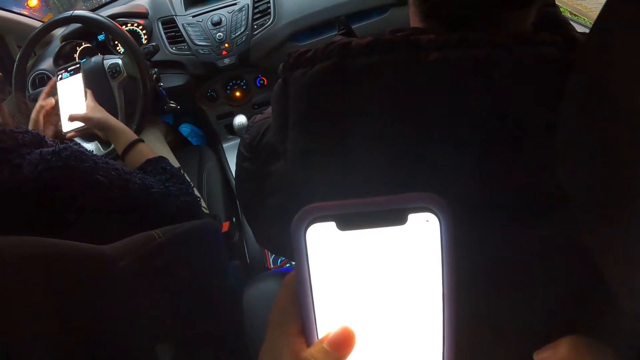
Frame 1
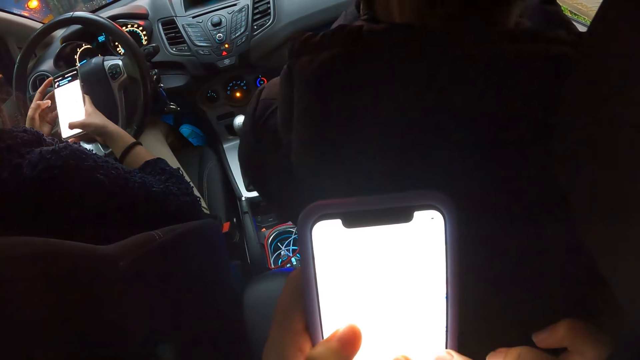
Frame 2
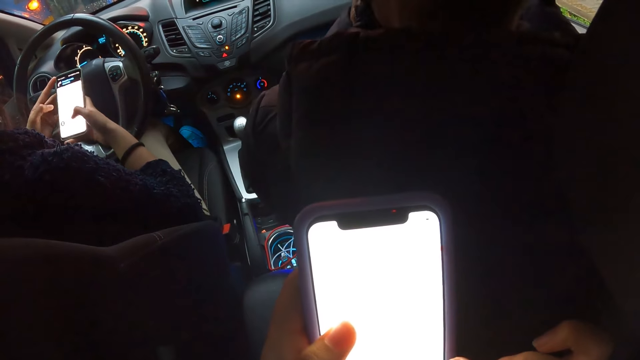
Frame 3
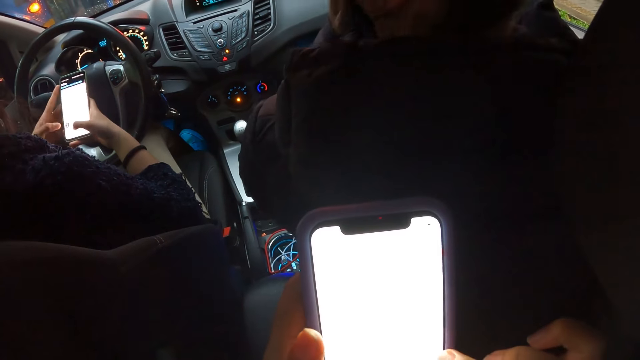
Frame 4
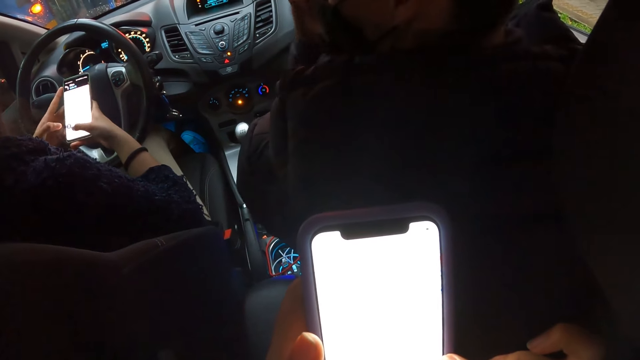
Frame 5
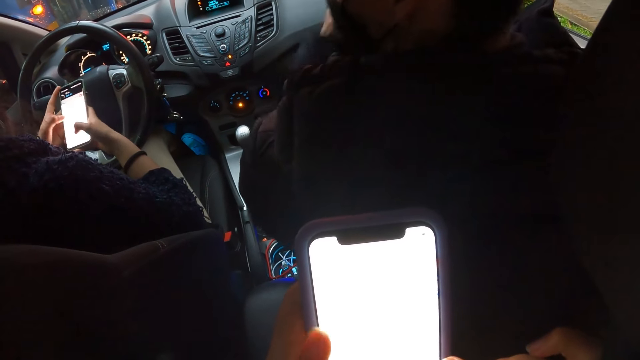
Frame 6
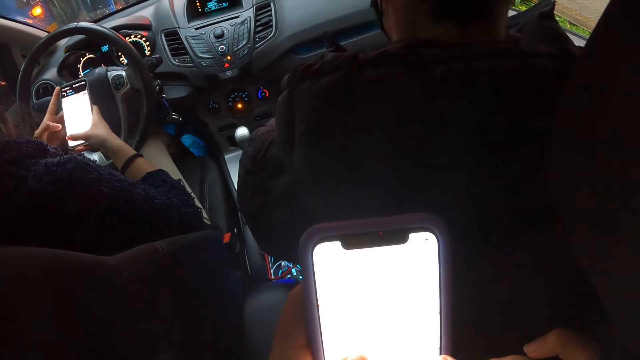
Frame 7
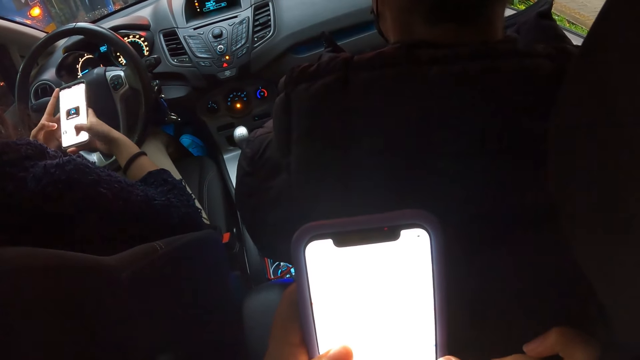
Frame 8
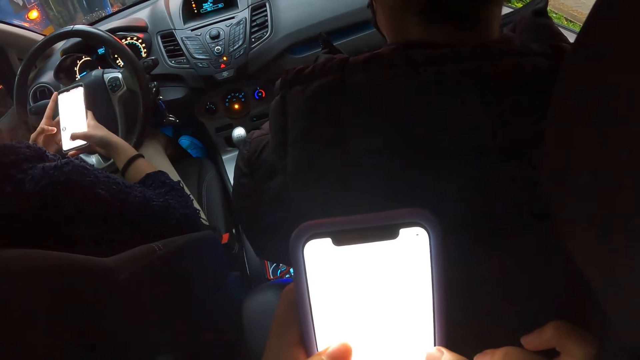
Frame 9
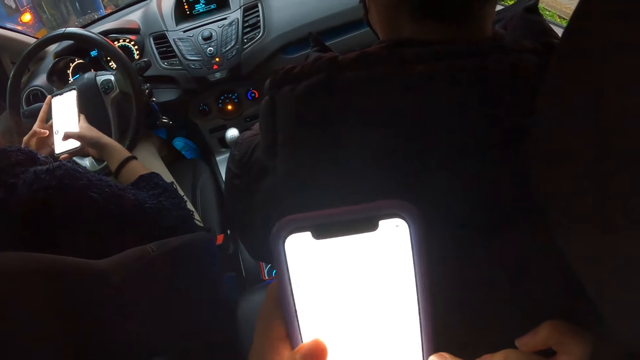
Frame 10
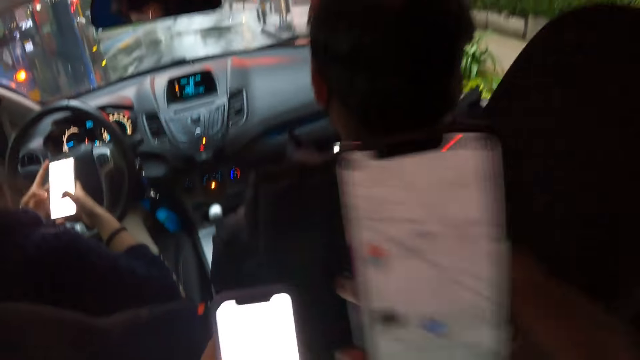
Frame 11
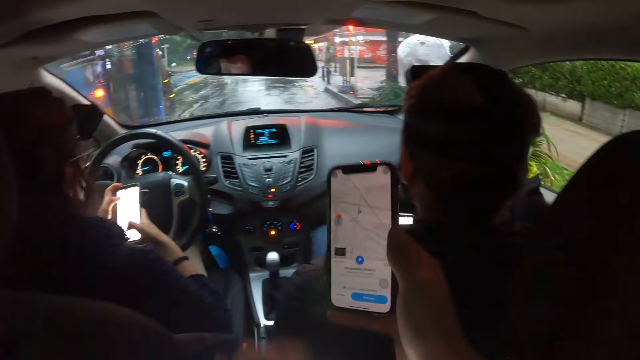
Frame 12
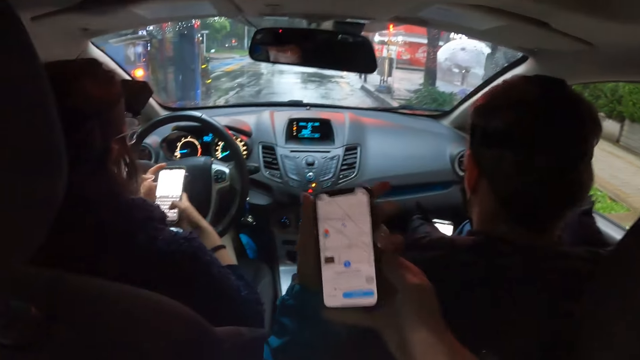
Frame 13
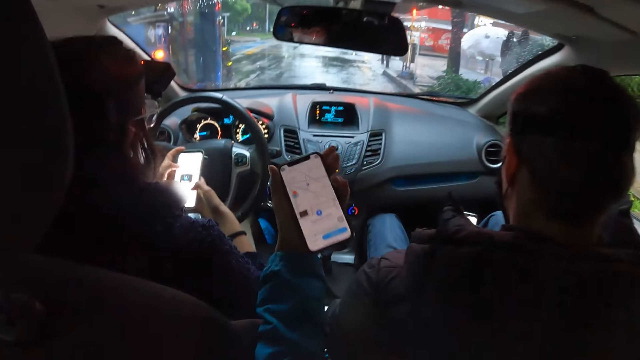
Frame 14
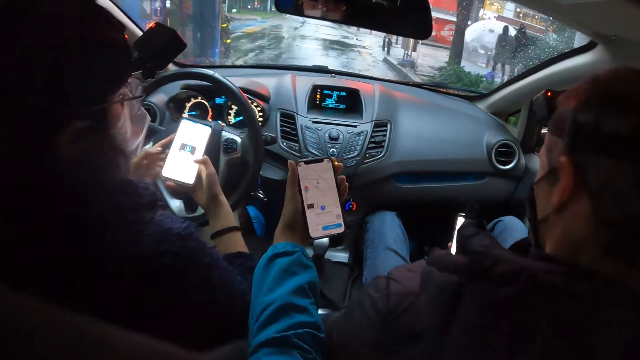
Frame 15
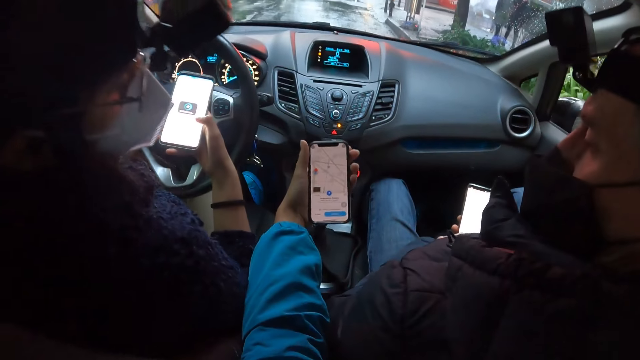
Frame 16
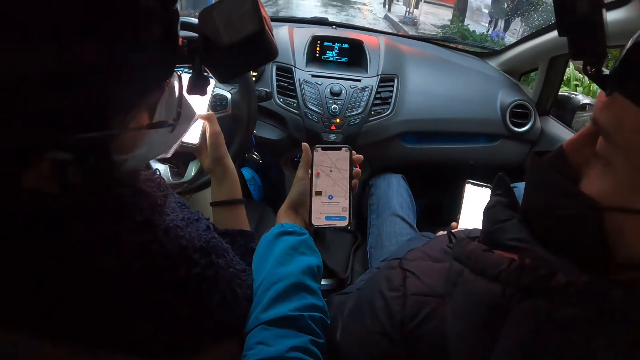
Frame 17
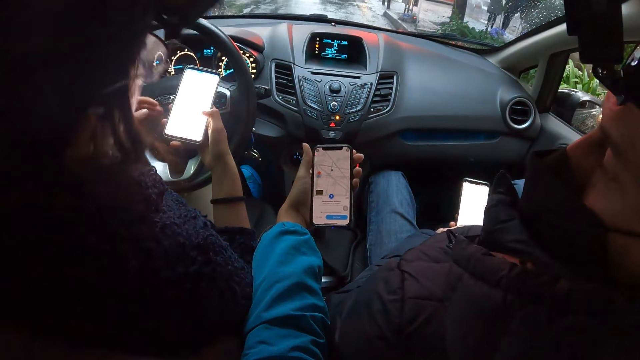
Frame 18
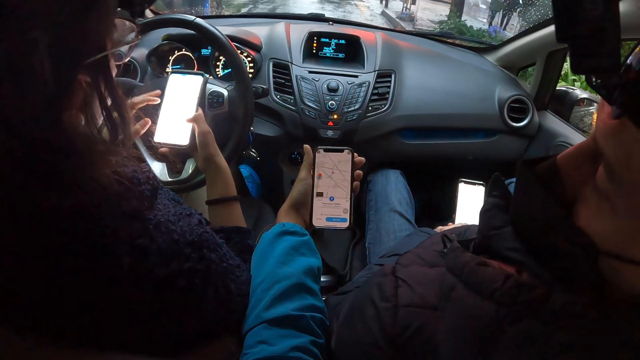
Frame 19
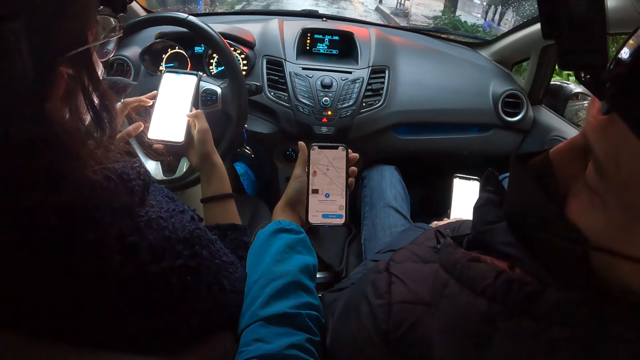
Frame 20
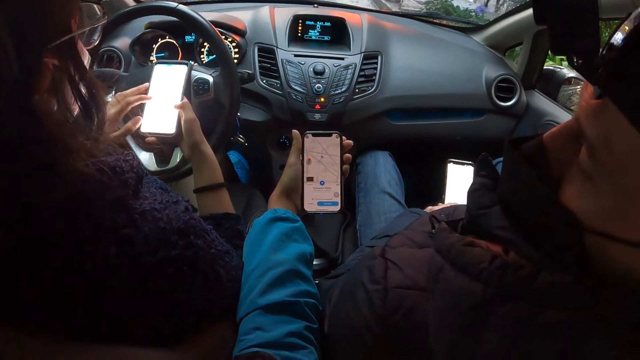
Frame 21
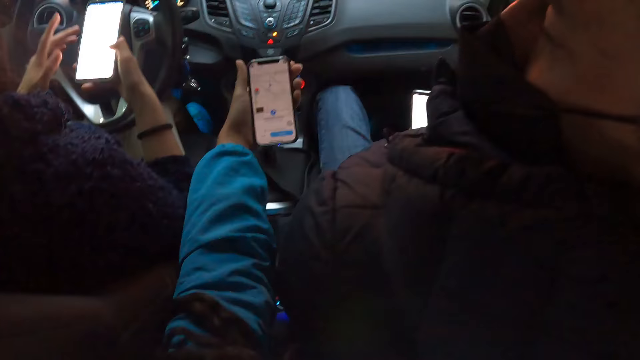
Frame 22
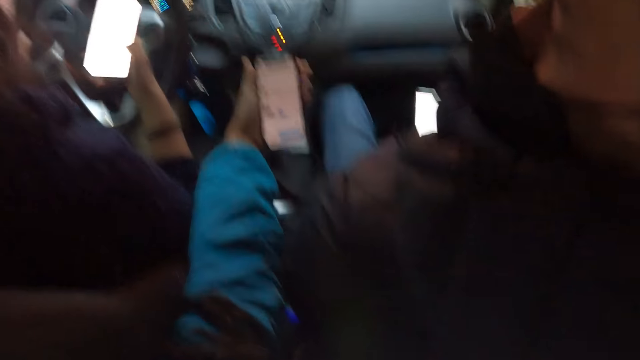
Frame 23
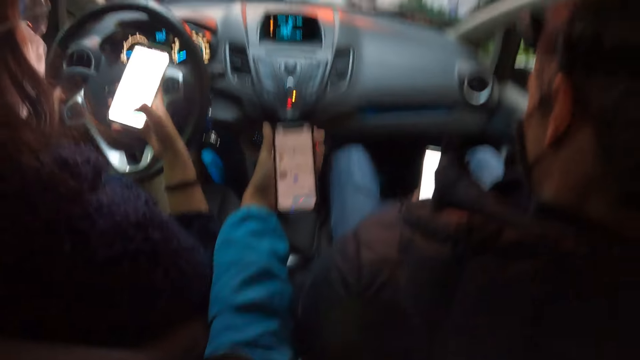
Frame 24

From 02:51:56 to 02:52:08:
The camera wearer collects the phone from a woman with her left hand. She shows the phone to another woman and a man with her left hand.

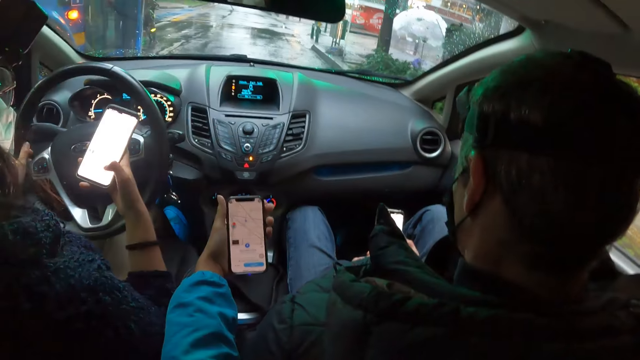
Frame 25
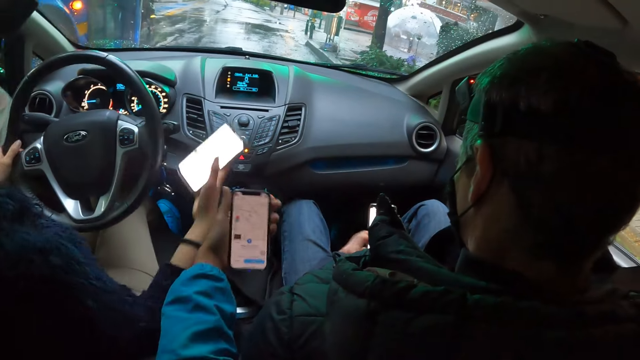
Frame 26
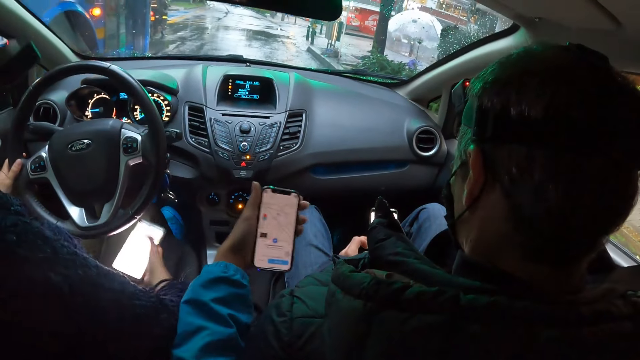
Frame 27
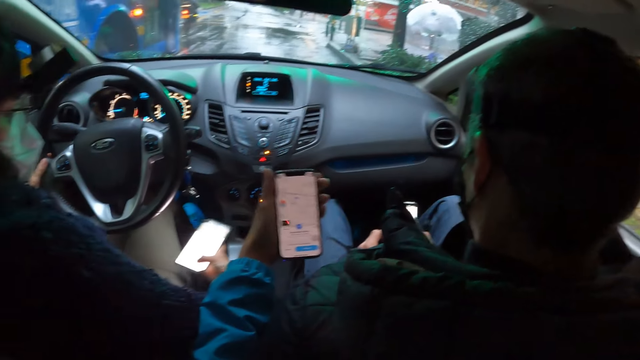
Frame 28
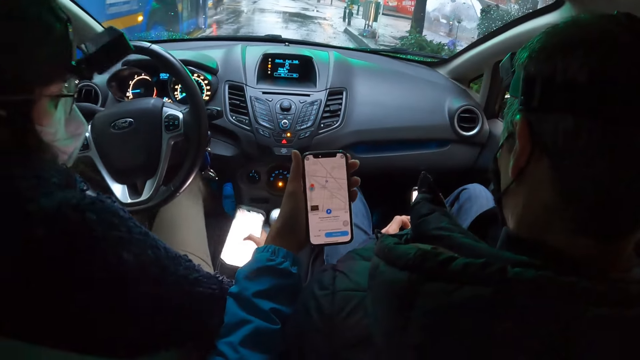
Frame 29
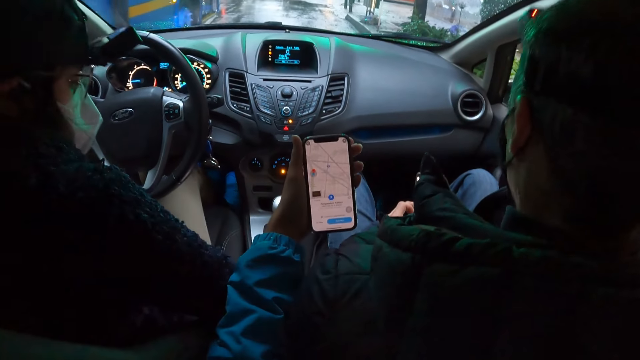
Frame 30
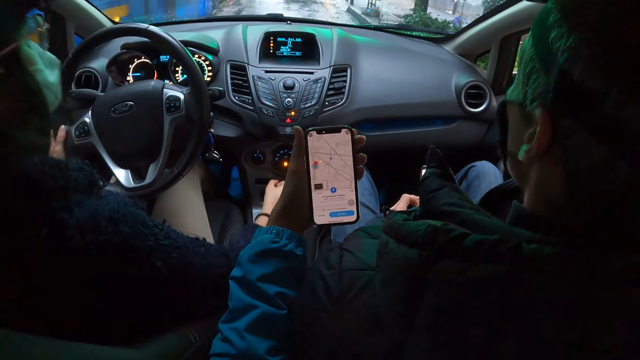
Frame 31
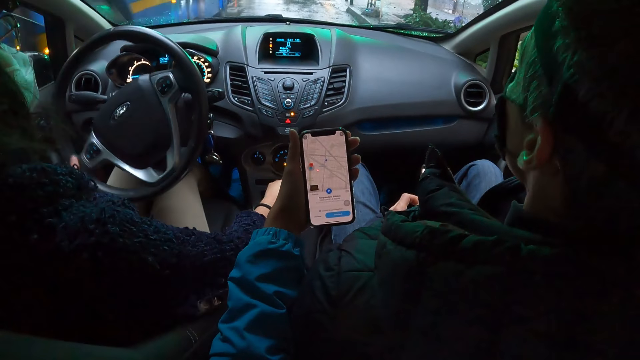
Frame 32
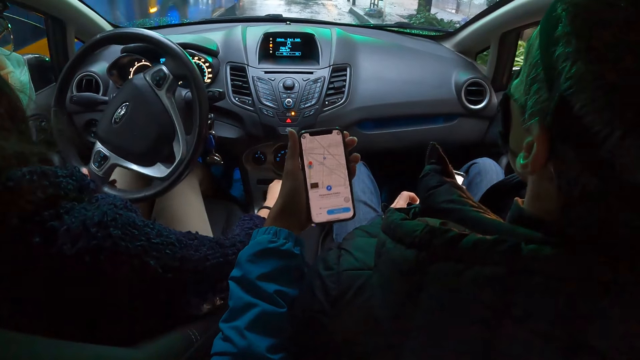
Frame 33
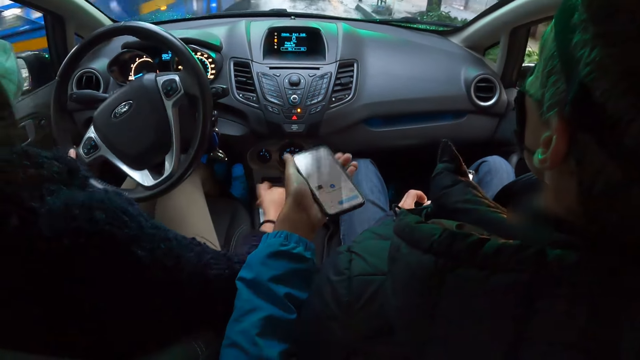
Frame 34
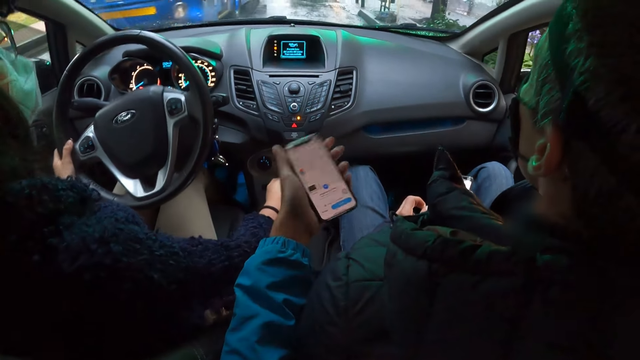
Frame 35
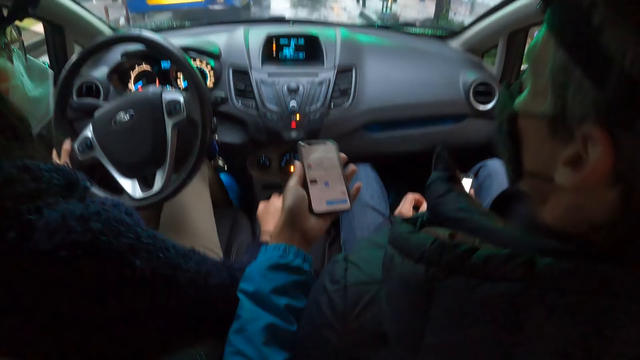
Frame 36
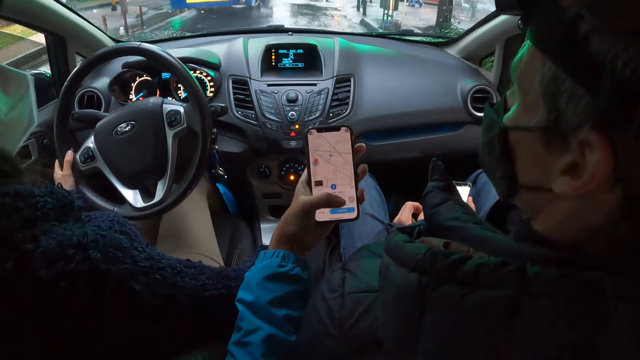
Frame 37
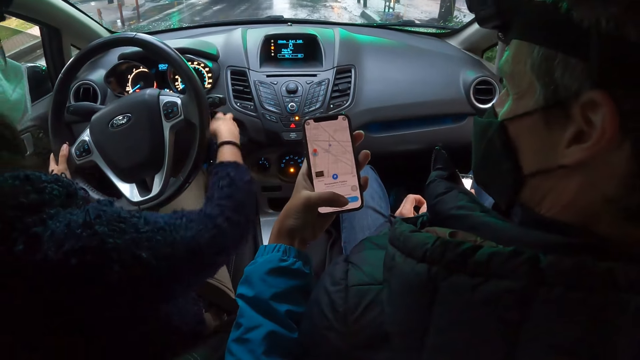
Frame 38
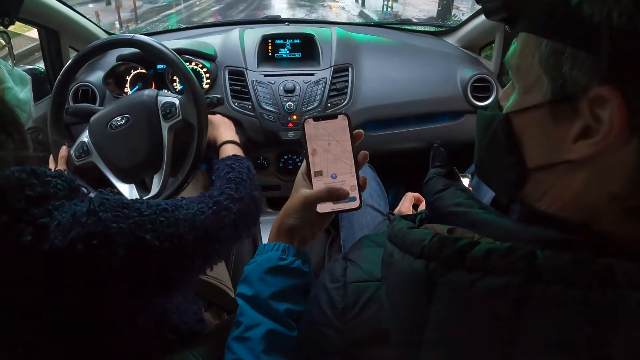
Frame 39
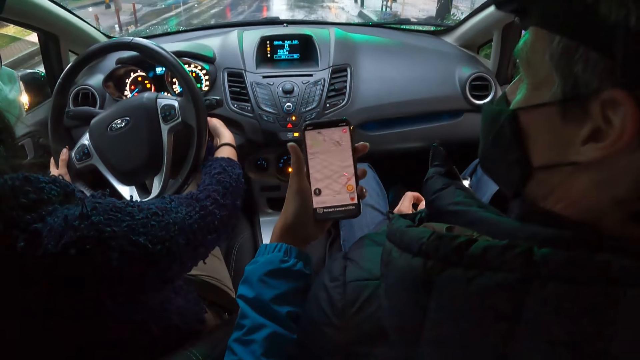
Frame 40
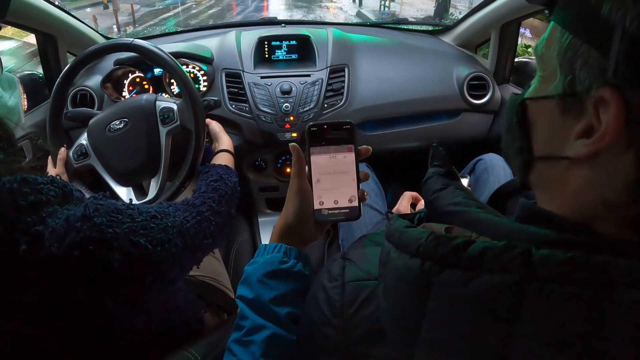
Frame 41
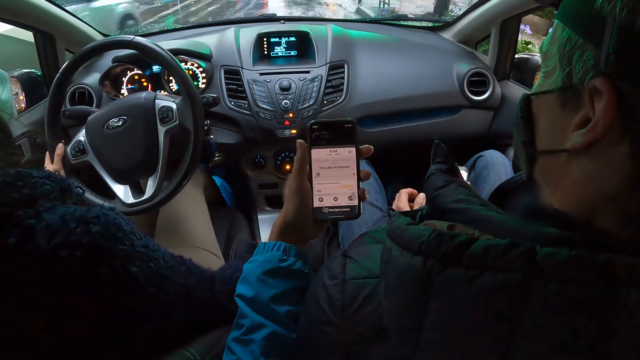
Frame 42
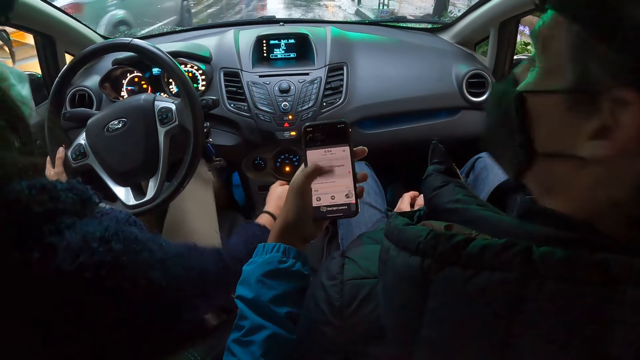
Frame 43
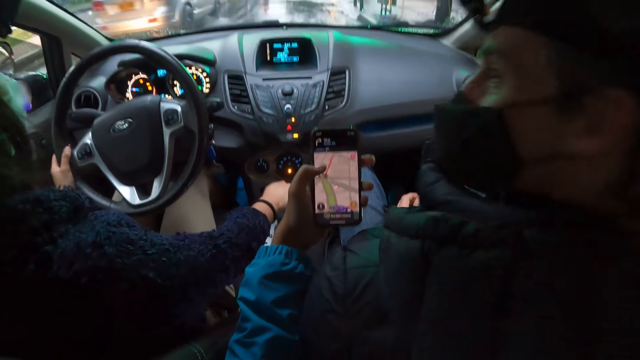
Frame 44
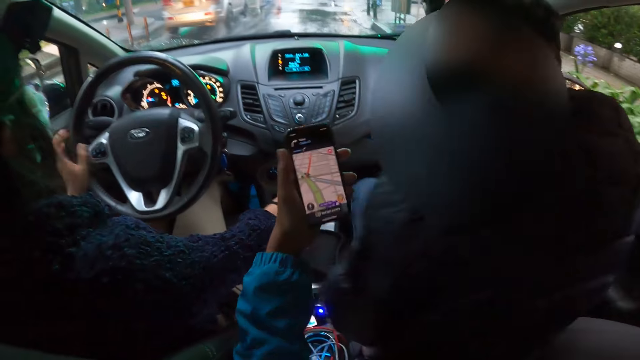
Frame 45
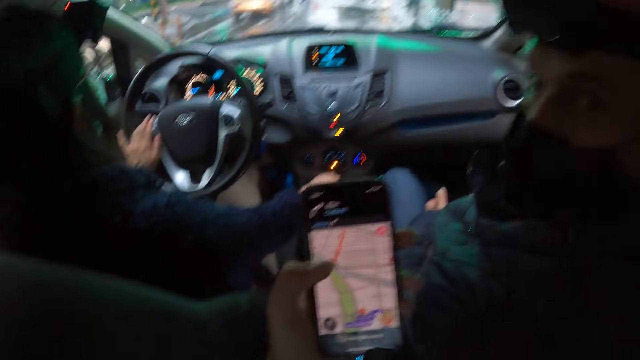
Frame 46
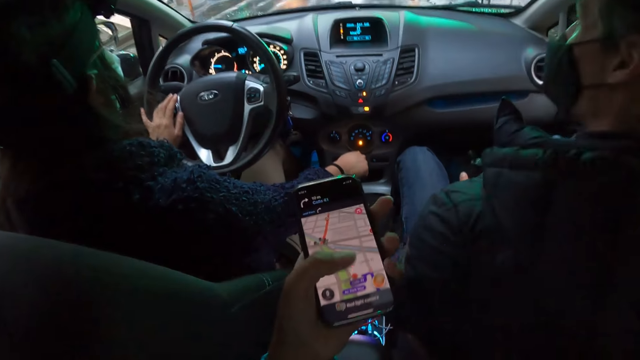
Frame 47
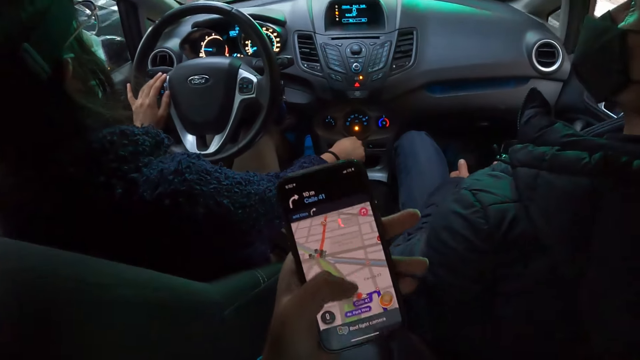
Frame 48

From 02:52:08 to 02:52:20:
A woman starts the car with her right hand. The camera wearer interacts with a man. The woman drives the car.
